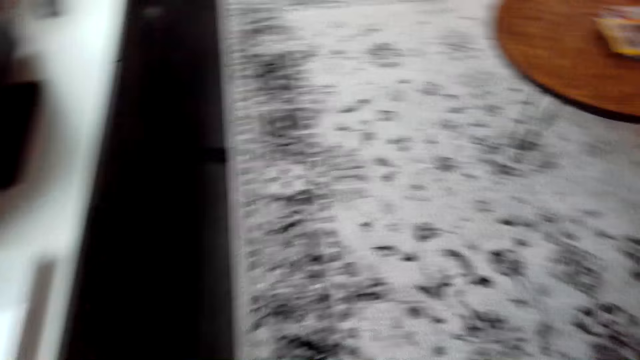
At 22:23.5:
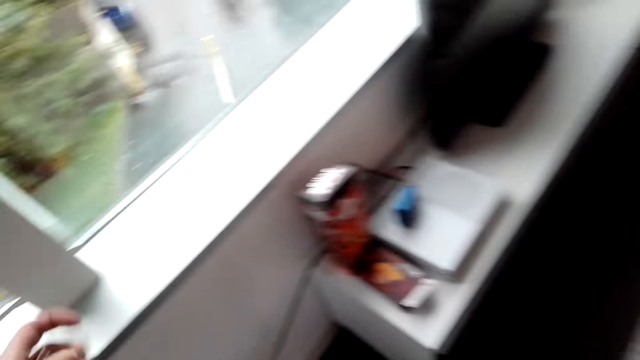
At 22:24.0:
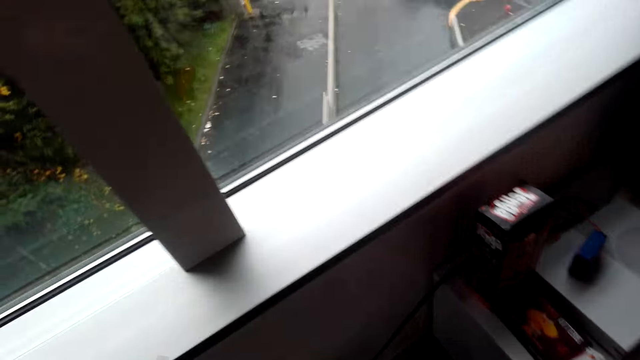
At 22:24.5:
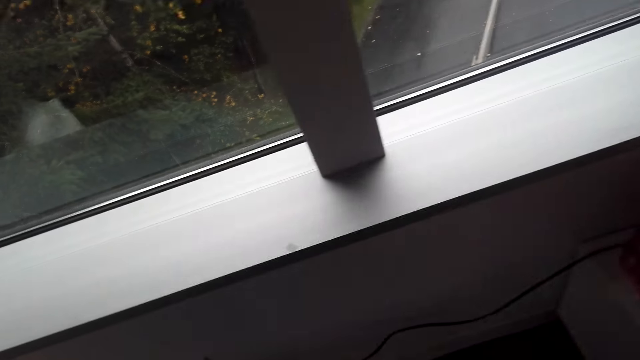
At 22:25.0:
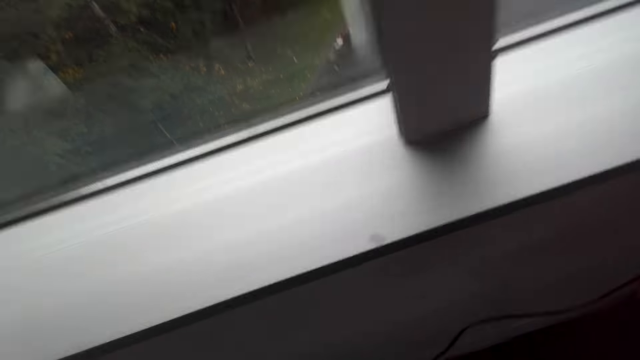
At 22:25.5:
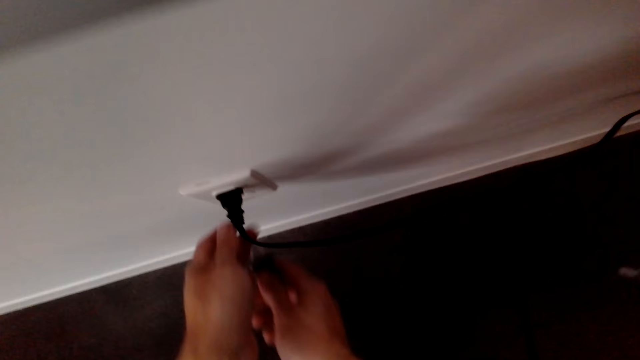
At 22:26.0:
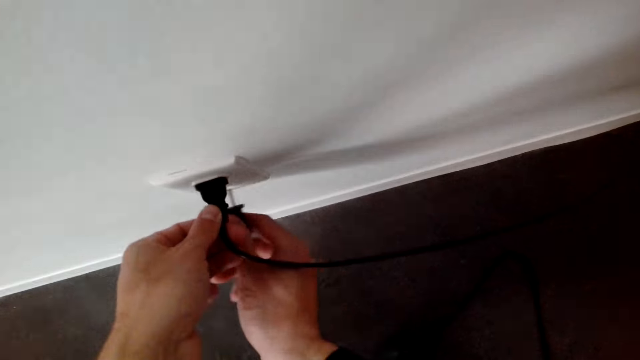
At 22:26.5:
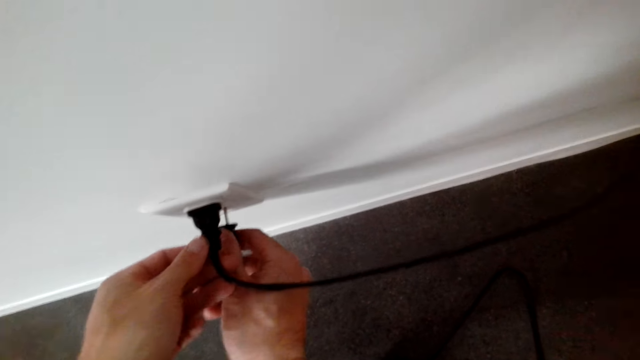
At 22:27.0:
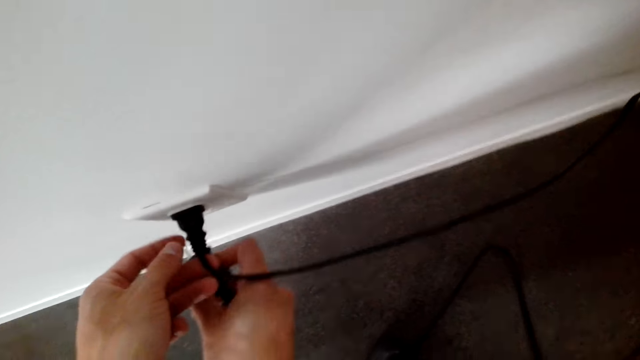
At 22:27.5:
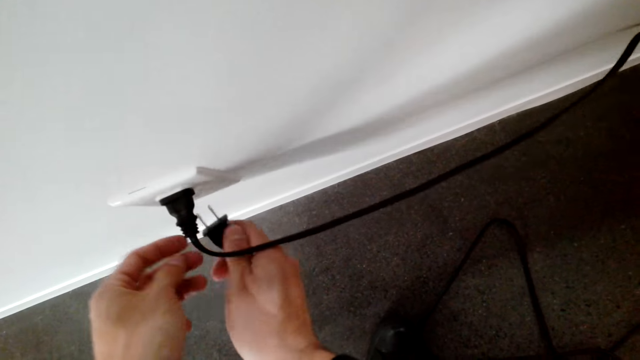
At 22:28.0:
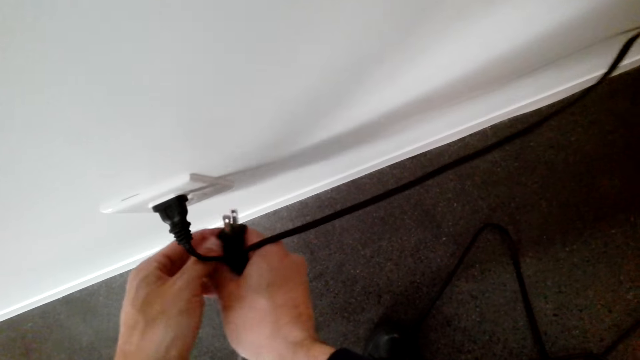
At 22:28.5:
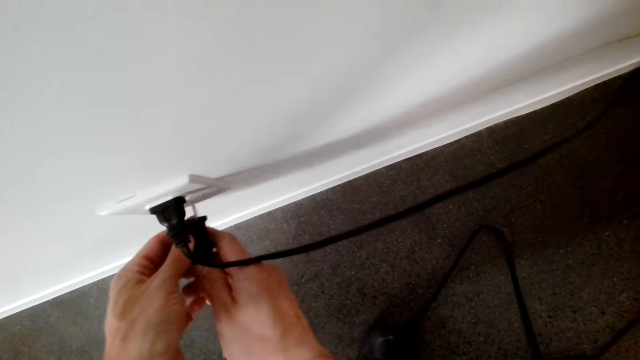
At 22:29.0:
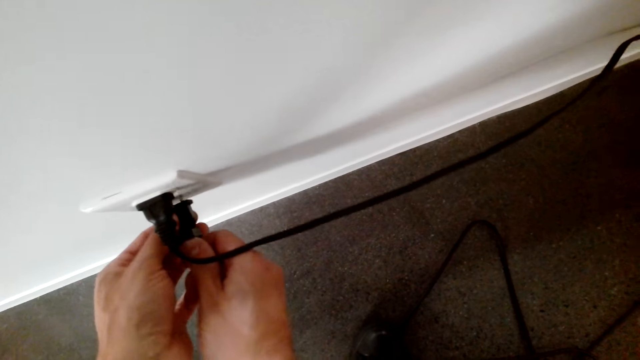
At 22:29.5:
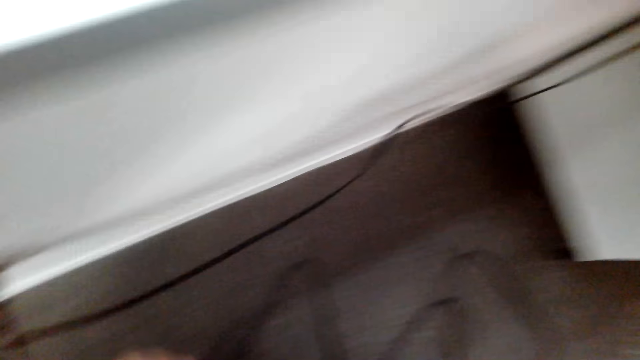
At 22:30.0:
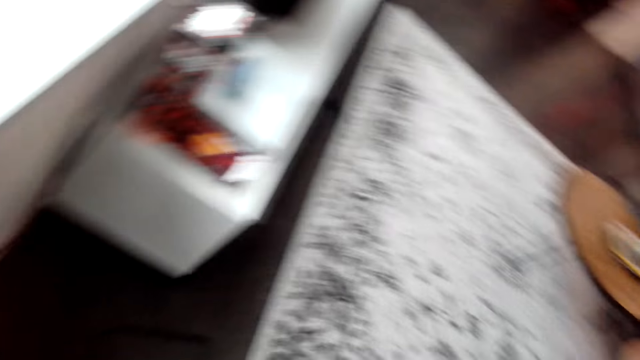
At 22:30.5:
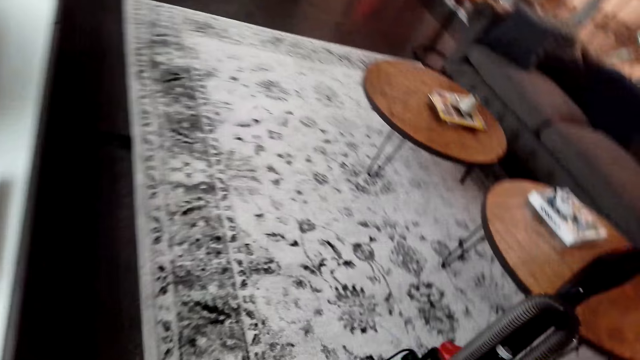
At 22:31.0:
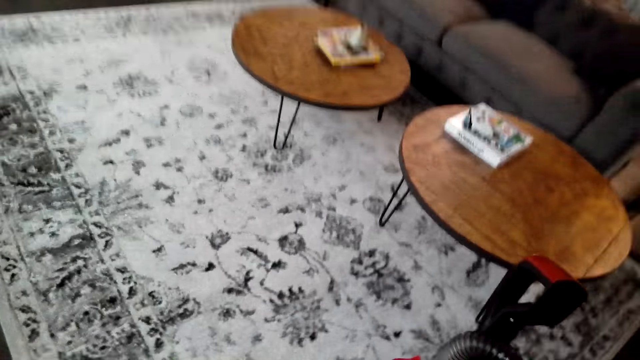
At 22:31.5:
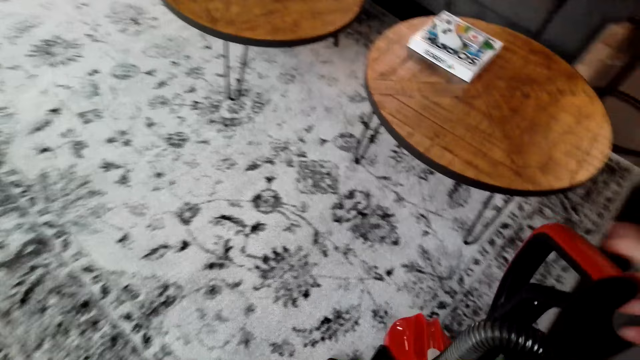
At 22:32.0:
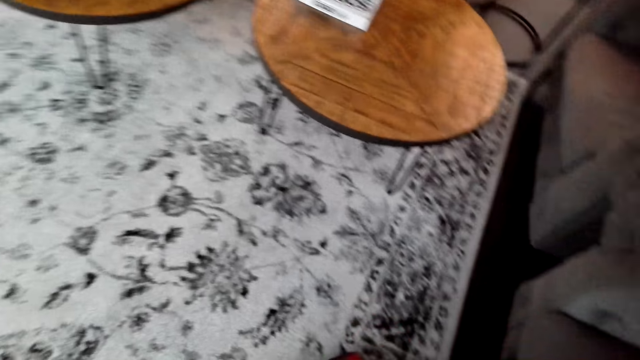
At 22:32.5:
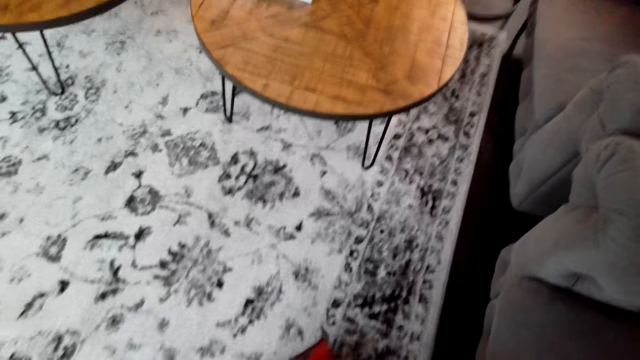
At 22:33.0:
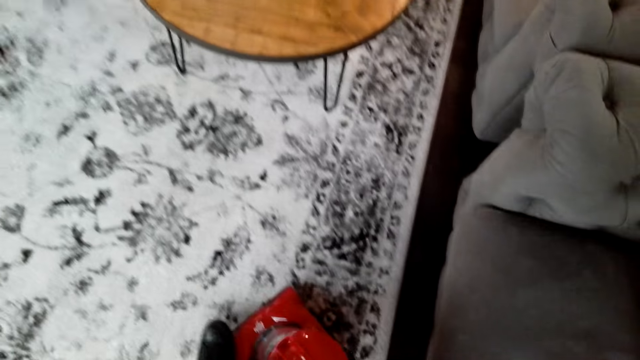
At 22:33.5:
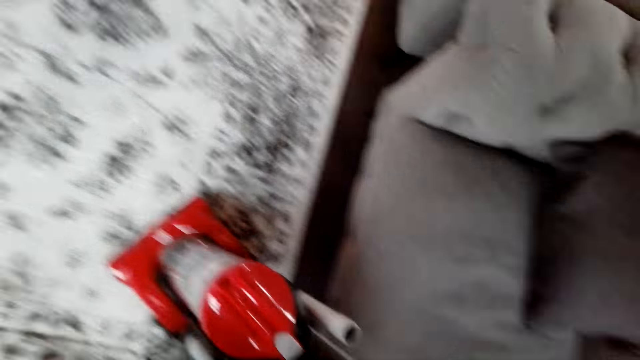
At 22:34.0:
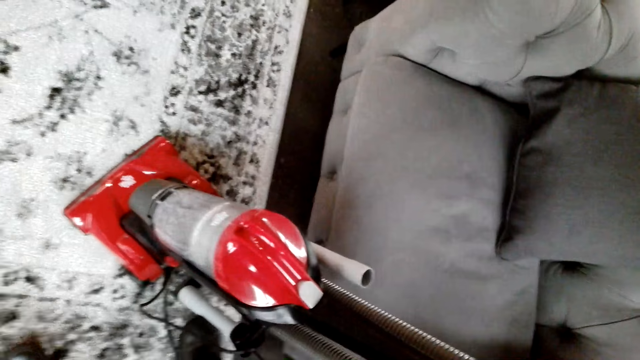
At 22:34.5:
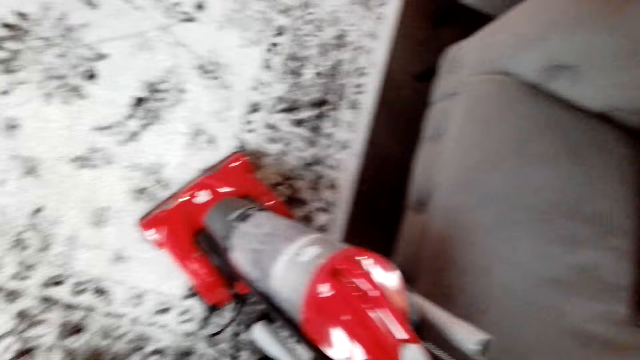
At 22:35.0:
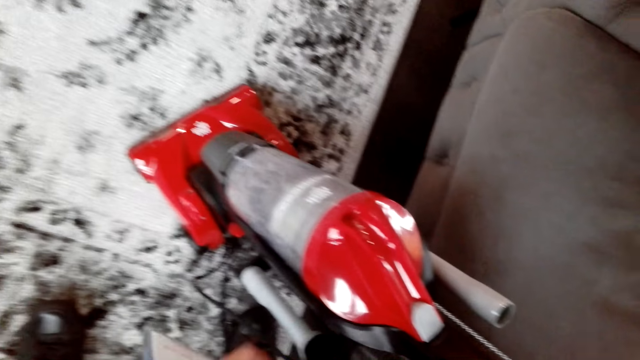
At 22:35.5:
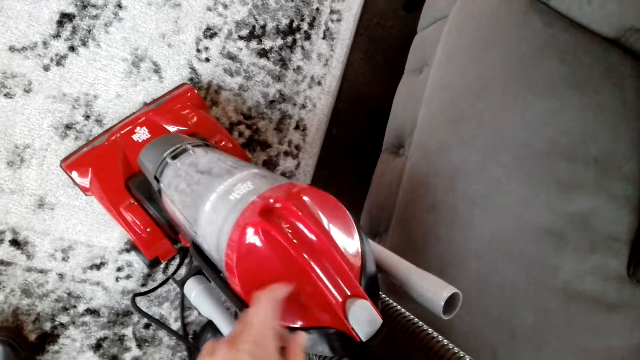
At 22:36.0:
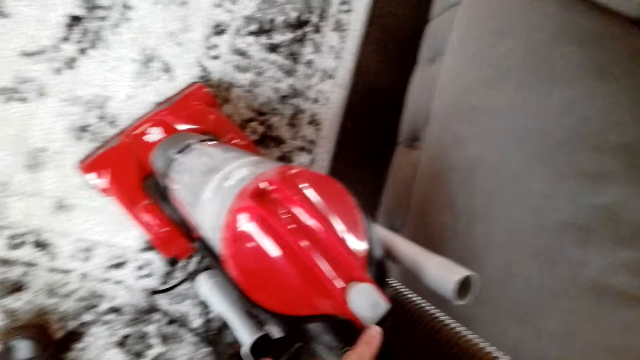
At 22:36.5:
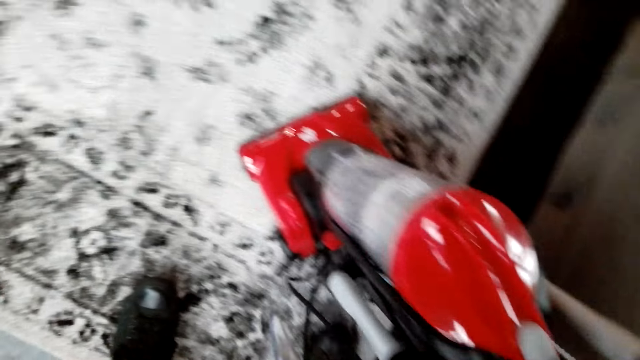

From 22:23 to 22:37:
The camera wearer connects the carpet cleaner to the socket. They vacuum clean the carpet. They prepare the carpet cleaner.

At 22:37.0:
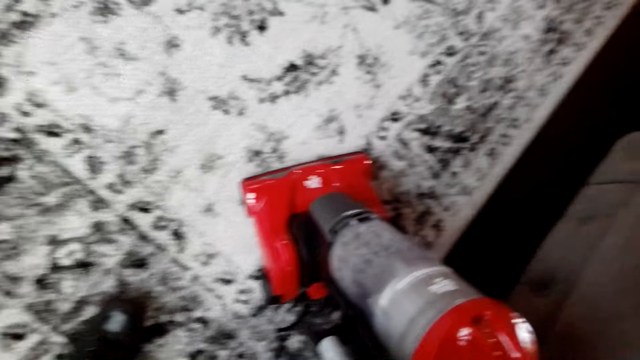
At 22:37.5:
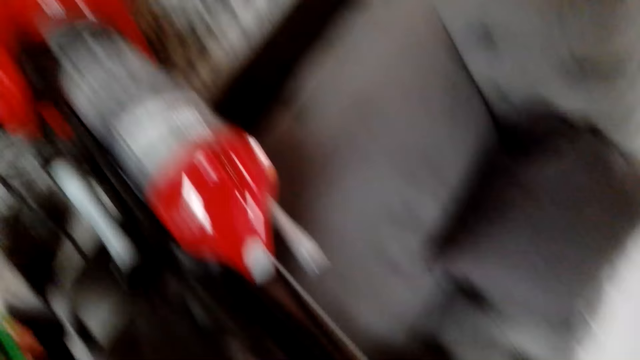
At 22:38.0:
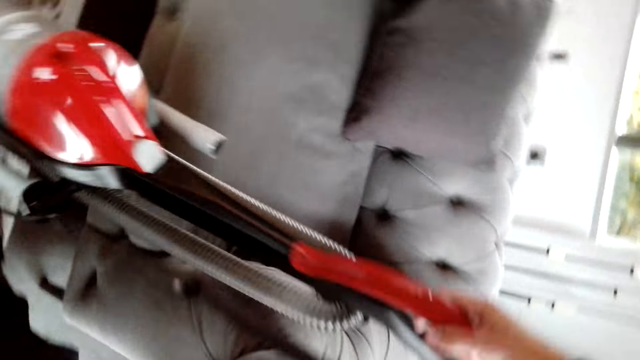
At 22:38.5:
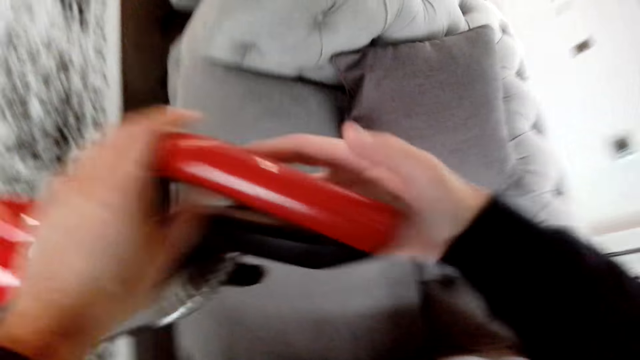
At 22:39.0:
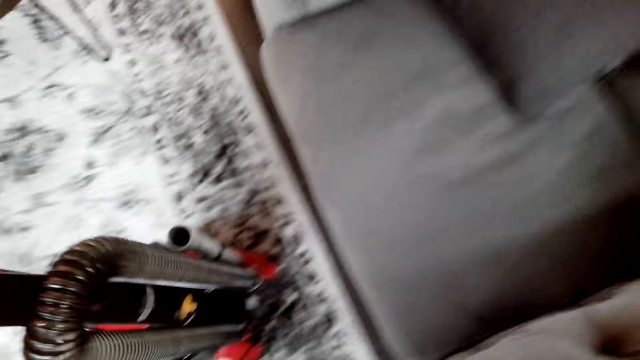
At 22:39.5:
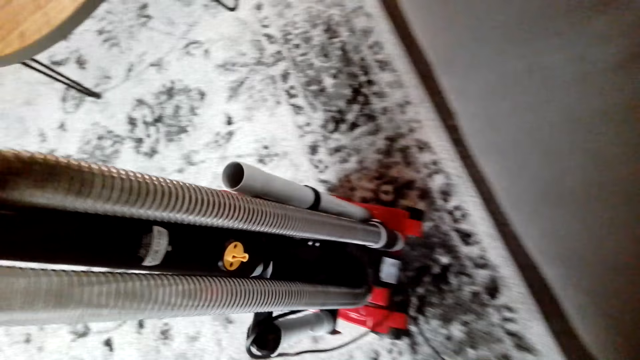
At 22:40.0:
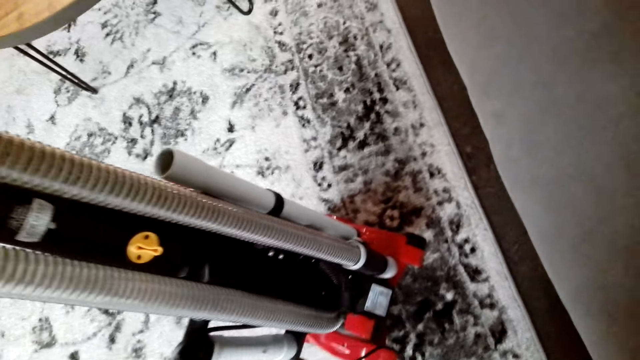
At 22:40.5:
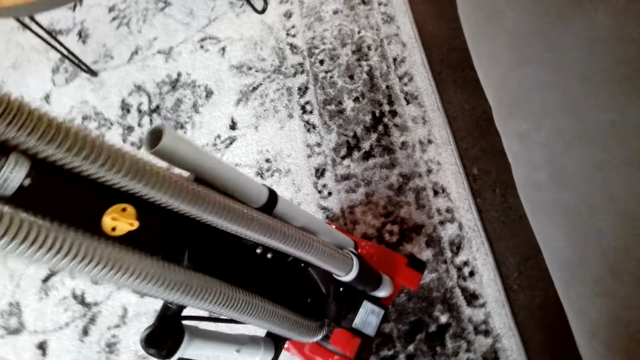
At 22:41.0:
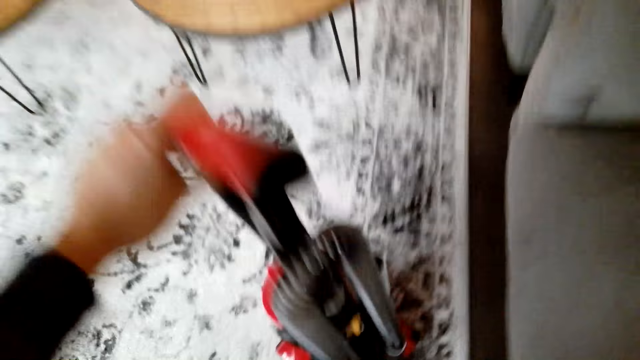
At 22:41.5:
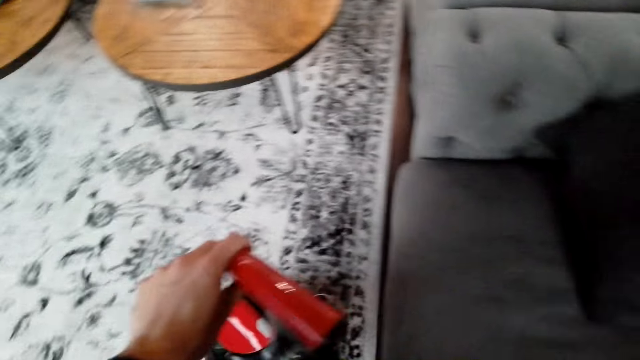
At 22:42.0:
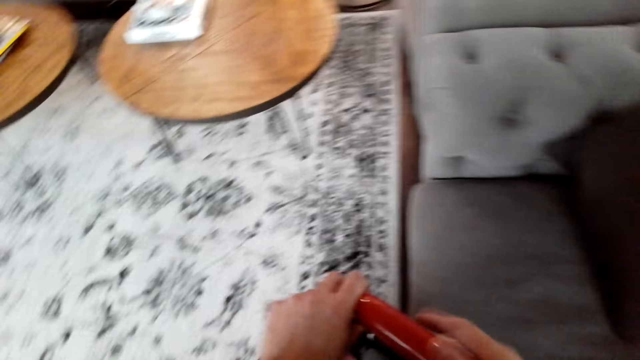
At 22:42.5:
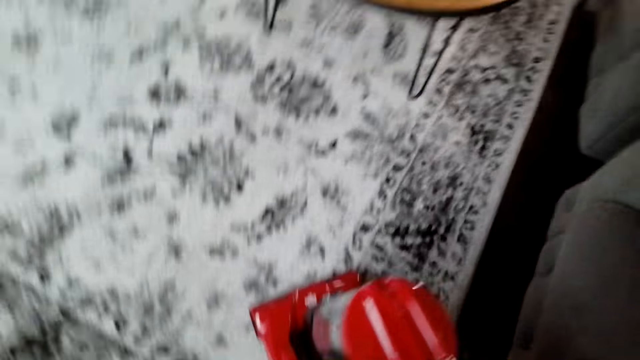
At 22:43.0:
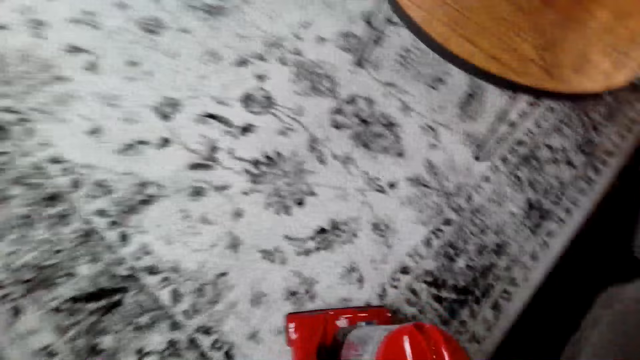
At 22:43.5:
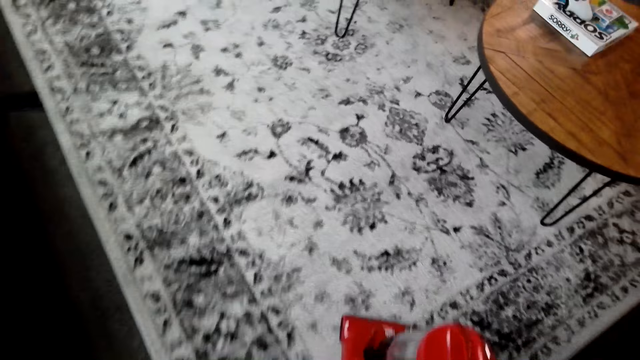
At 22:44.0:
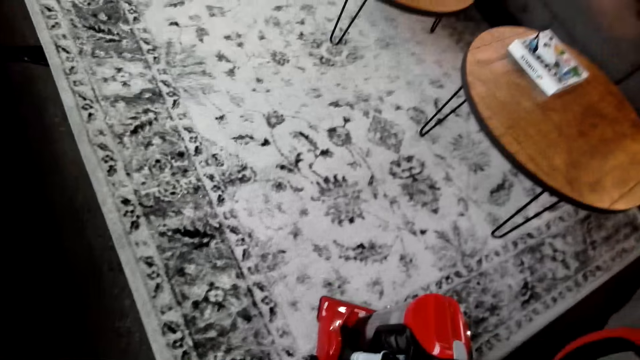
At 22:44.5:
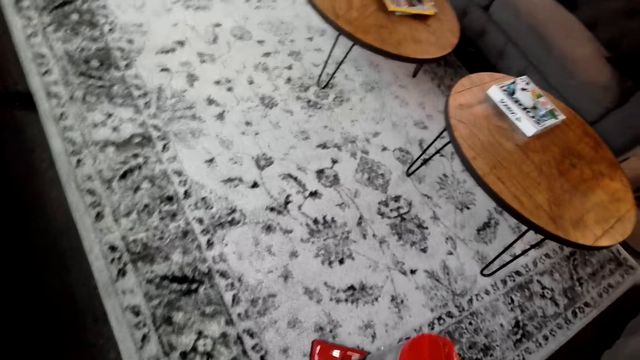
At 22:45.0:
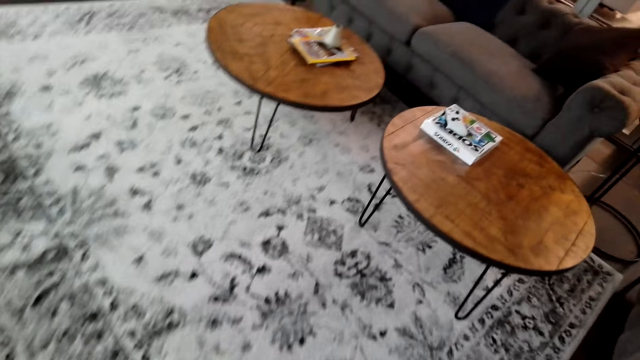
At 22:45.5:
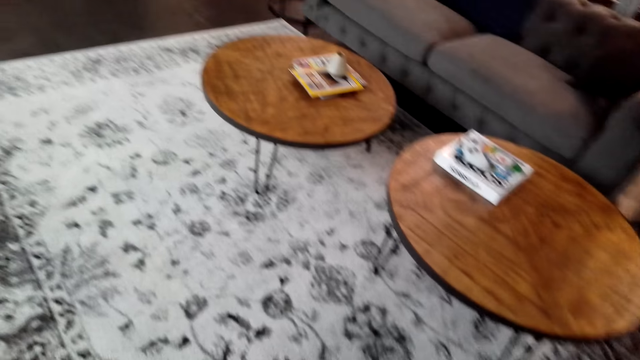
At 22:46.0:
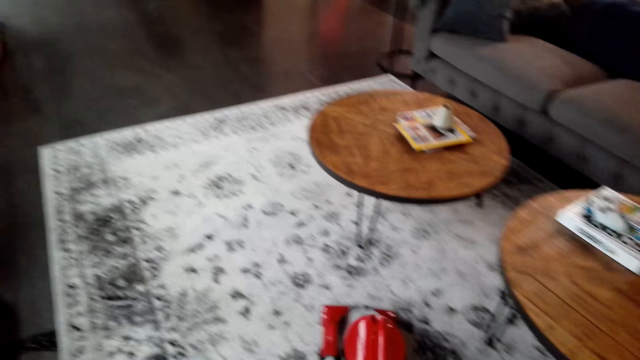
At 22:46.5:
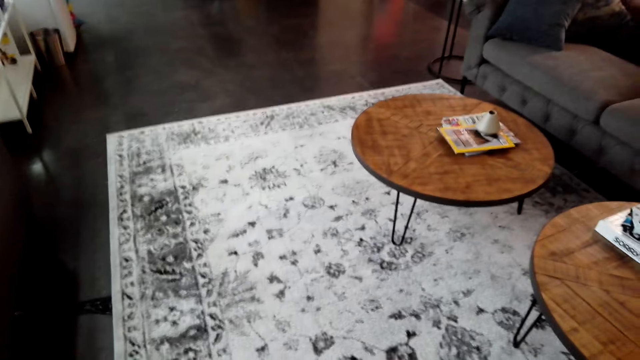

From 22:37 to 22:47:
The camera wearer turns the vacuum cleaner. They clean the carpet with the carpet cleaner.
